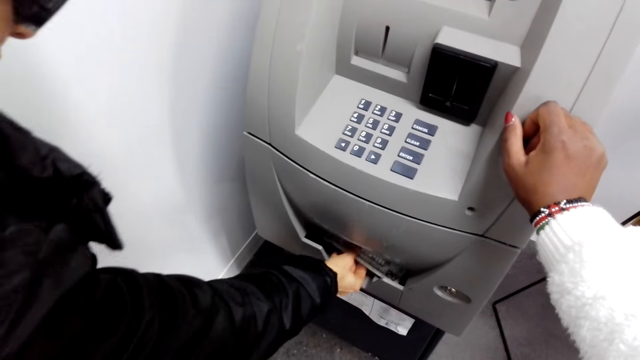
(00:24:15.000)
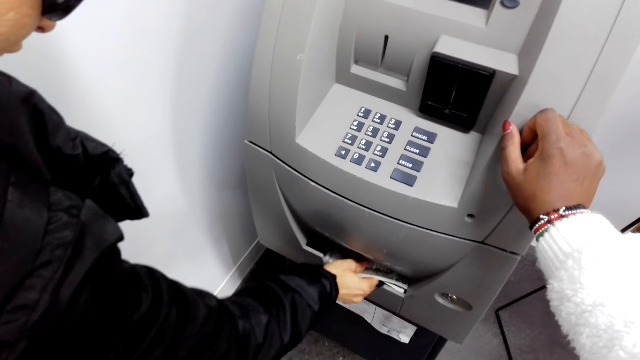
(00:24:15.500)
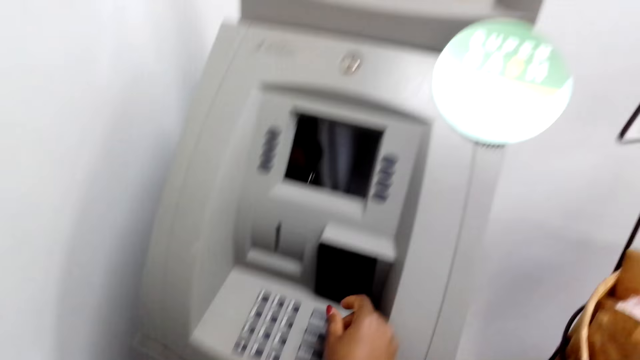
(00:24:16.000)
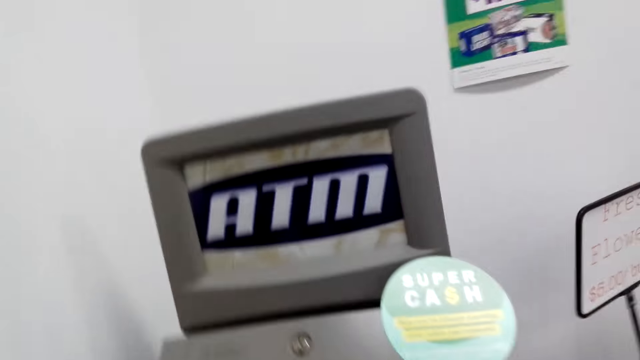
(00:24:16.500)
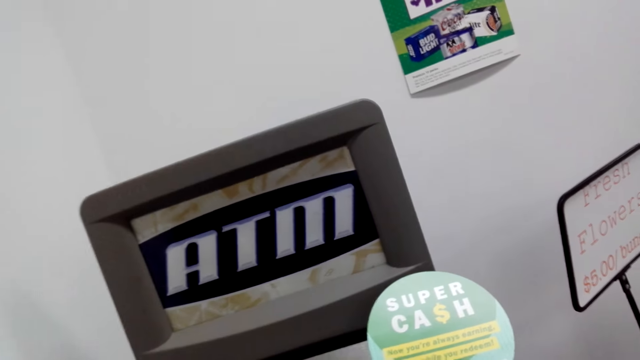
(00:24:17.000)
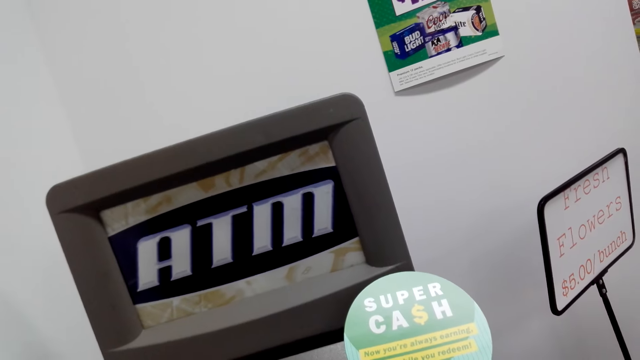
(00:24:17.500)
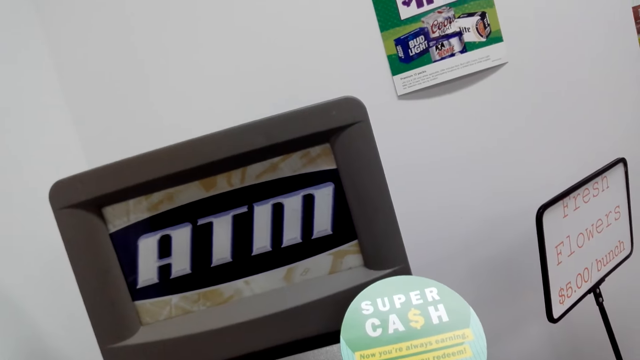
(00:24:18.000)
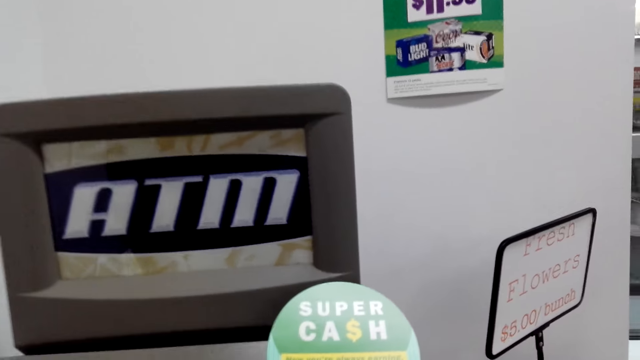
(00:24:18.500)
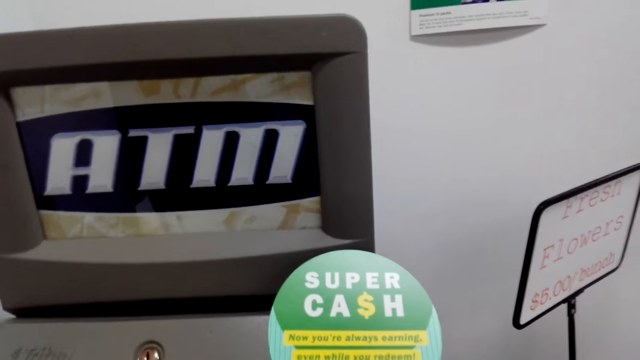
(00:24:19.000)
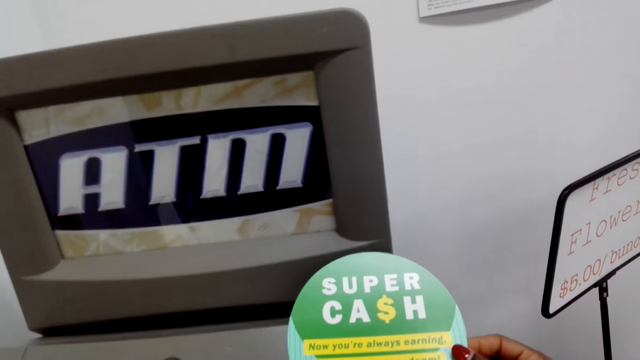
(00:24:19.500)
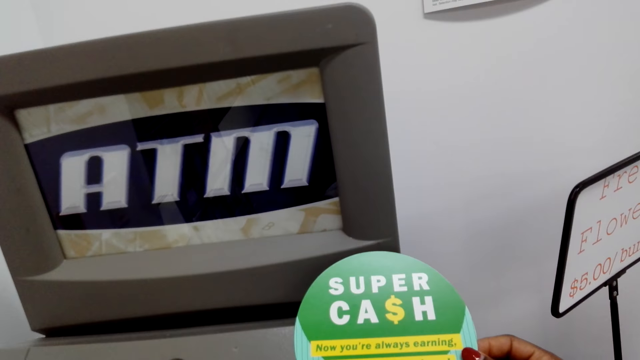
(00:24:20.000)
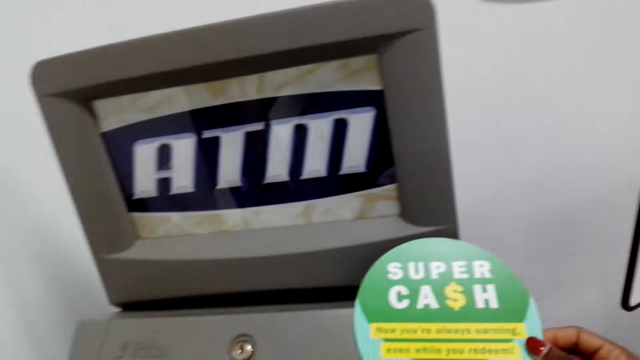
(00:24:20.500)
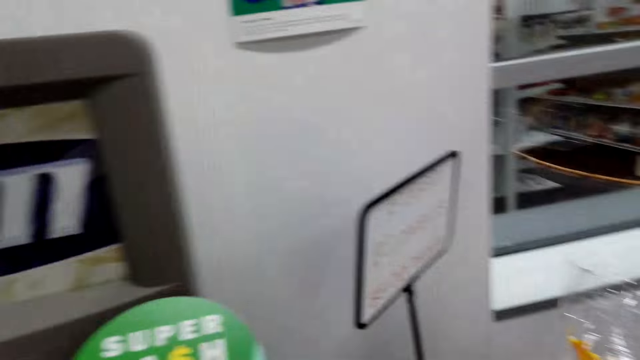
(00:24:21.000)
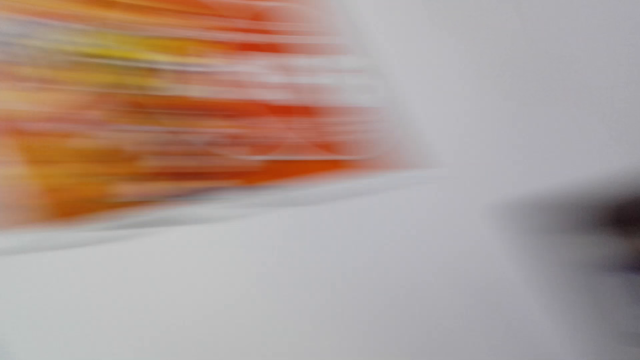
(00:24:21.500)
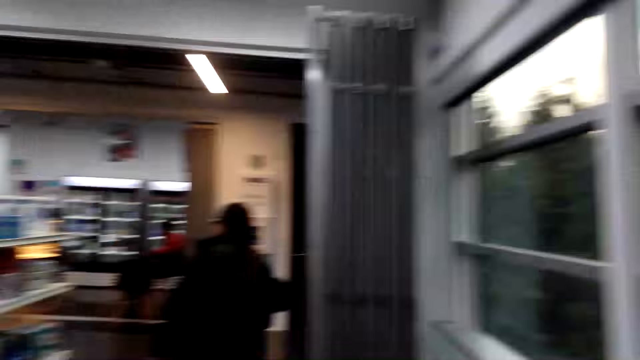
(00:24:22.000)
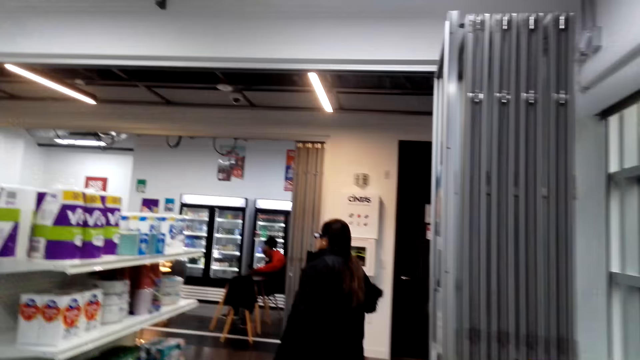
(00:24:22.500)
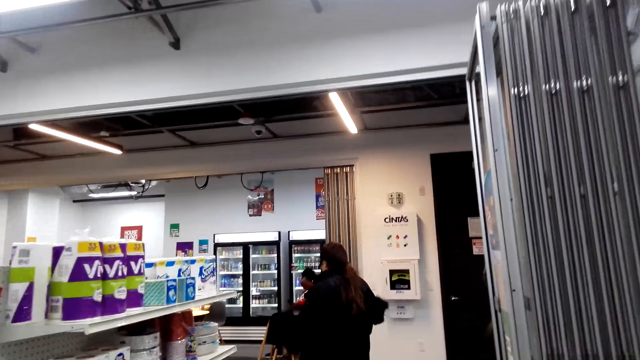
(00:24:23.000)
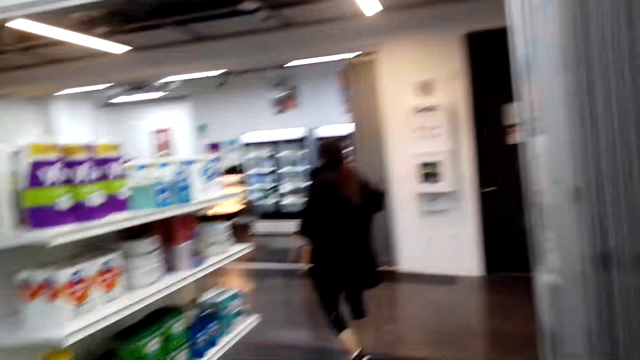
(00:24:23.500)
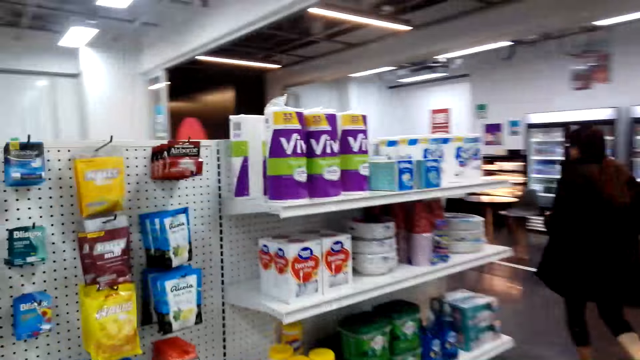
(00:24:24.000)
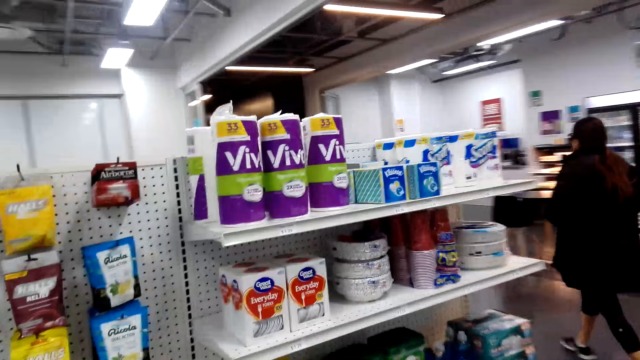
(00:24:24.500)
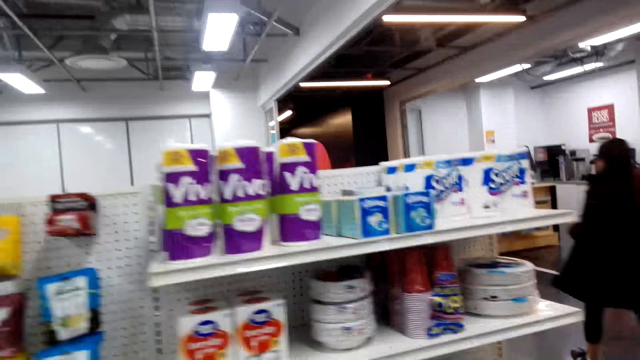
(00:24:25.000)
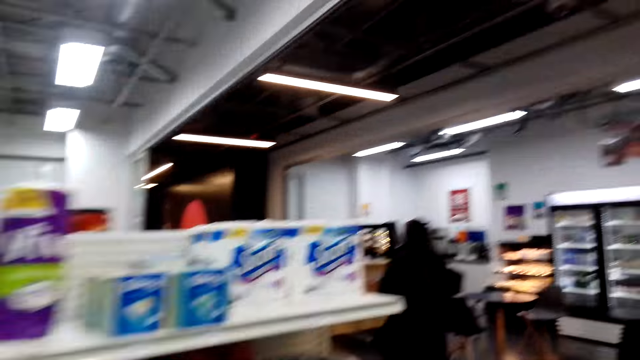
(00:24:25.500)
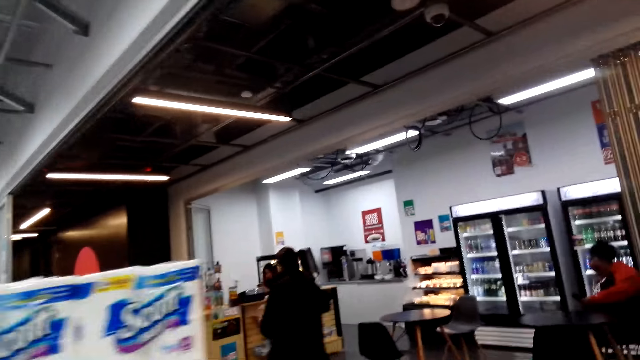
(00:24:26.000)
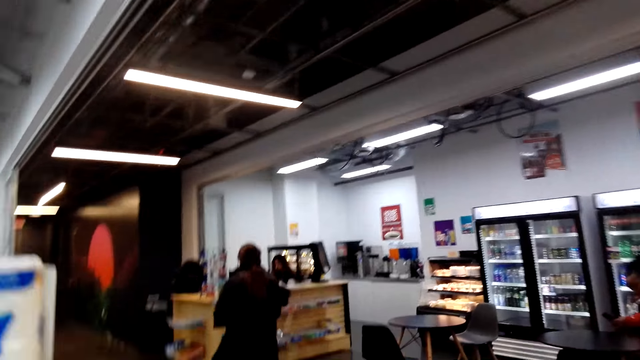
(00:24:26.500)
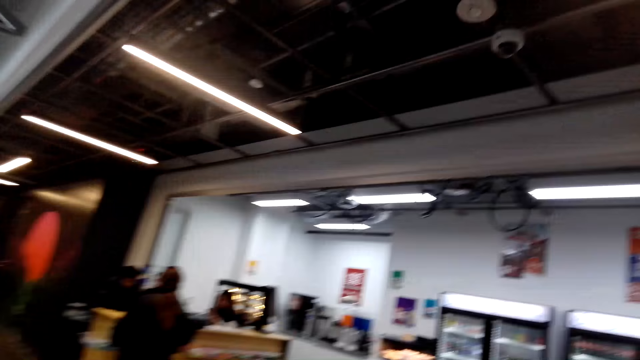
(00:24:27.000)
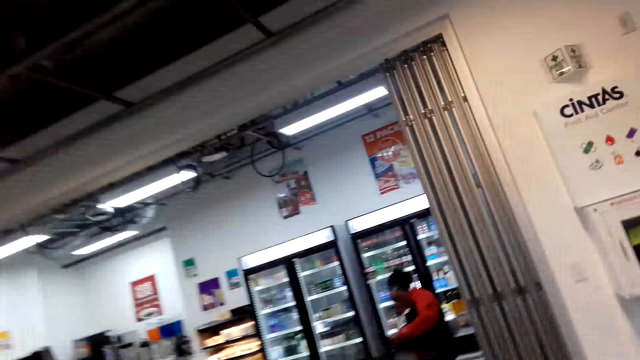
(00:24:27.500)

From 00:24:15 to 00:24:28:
A lady picks up cash from the dispenser. The lady hands the cash to the camera wearer. The lady moves around. The camera wearer moves around. They walk in the store.

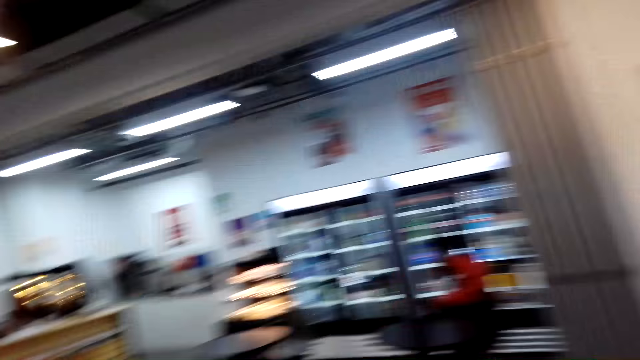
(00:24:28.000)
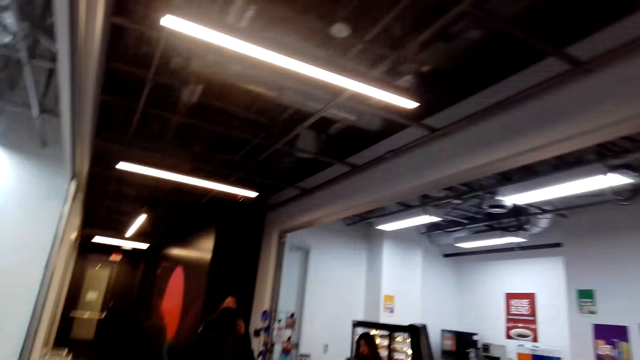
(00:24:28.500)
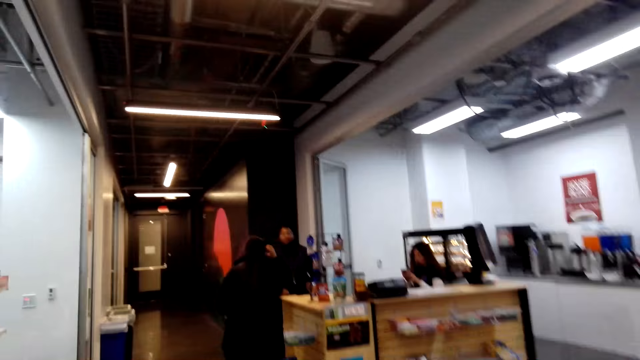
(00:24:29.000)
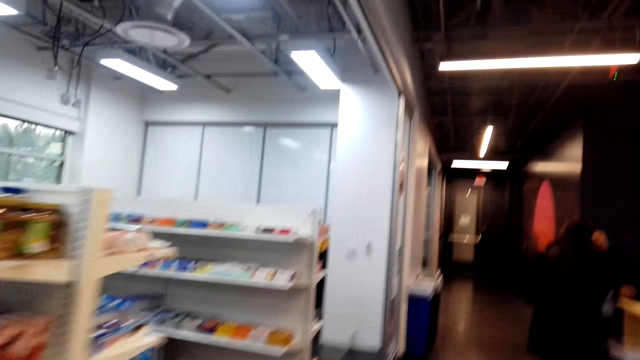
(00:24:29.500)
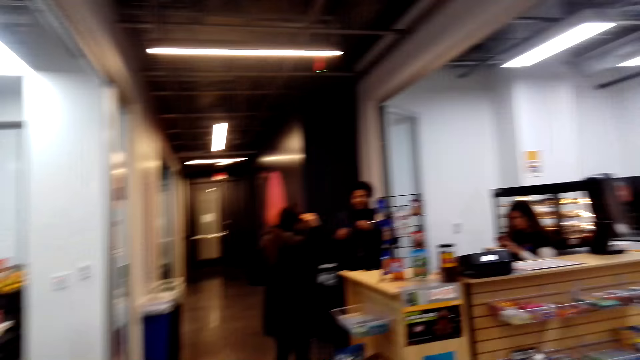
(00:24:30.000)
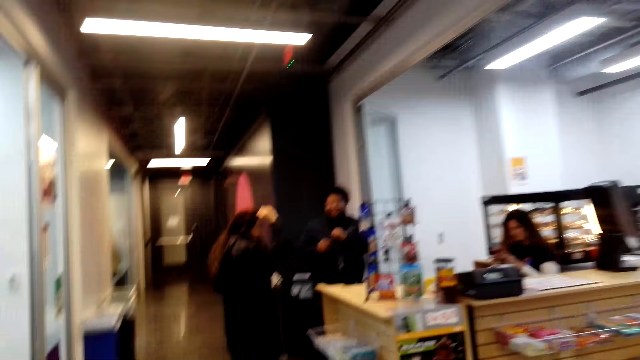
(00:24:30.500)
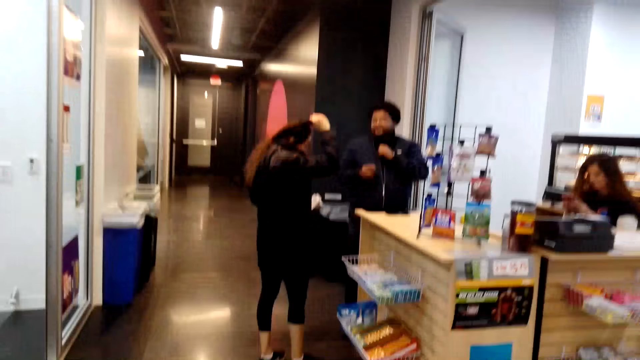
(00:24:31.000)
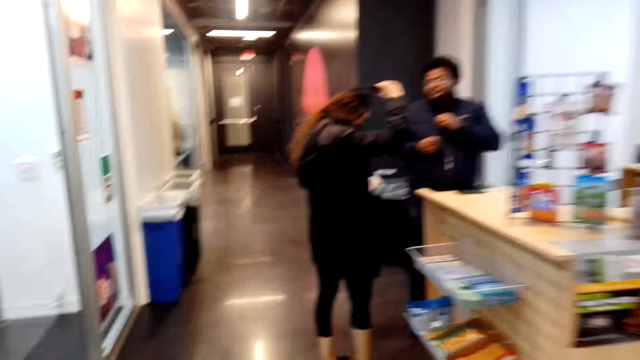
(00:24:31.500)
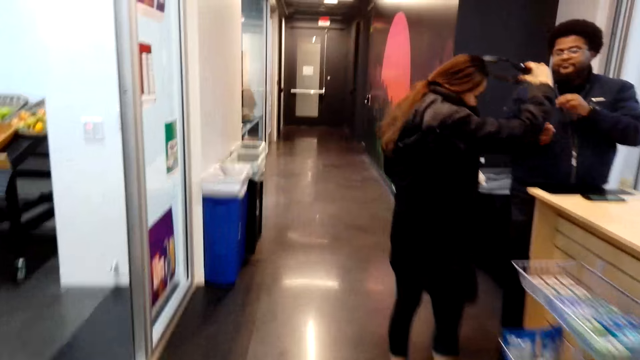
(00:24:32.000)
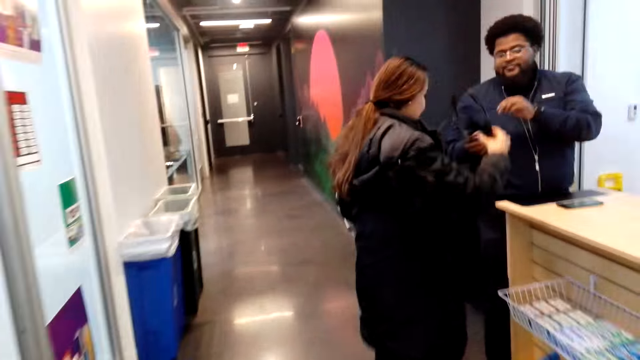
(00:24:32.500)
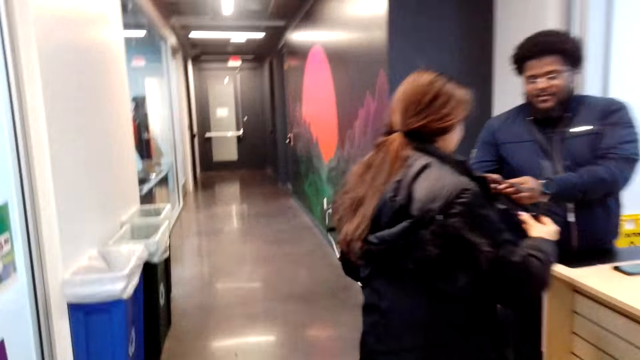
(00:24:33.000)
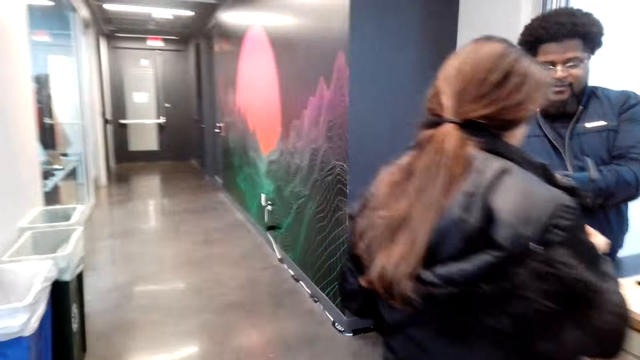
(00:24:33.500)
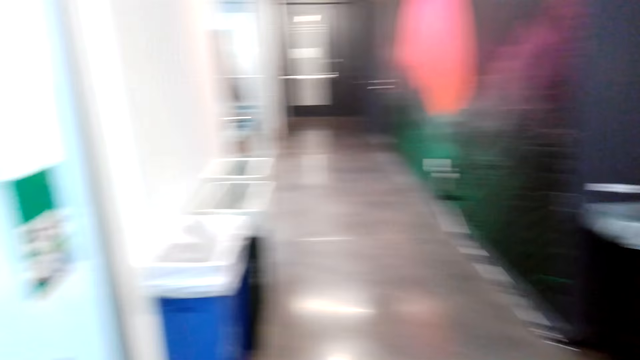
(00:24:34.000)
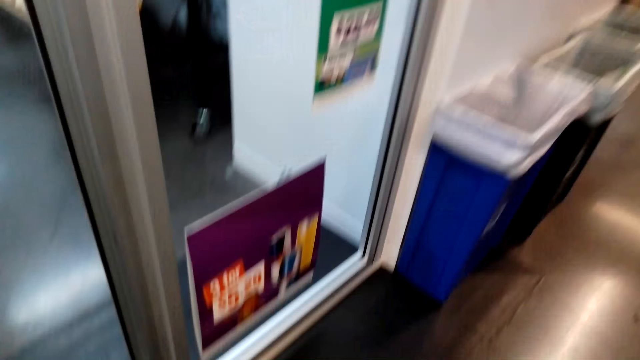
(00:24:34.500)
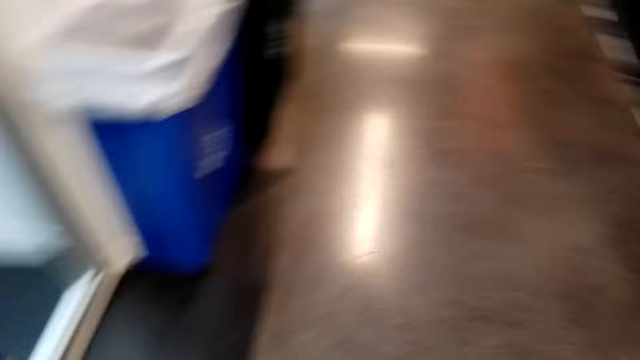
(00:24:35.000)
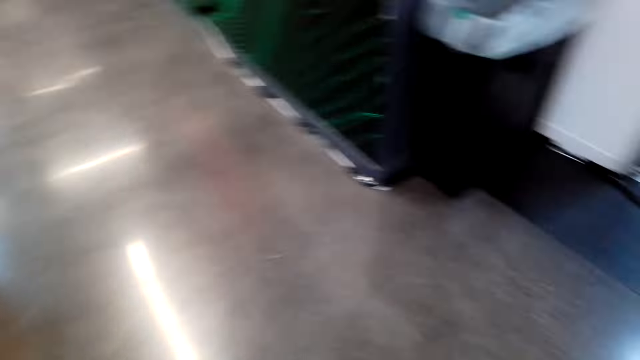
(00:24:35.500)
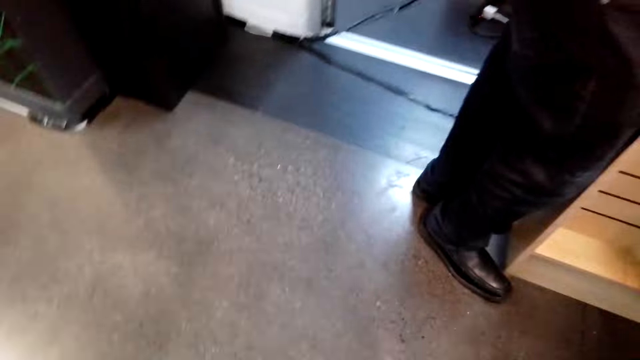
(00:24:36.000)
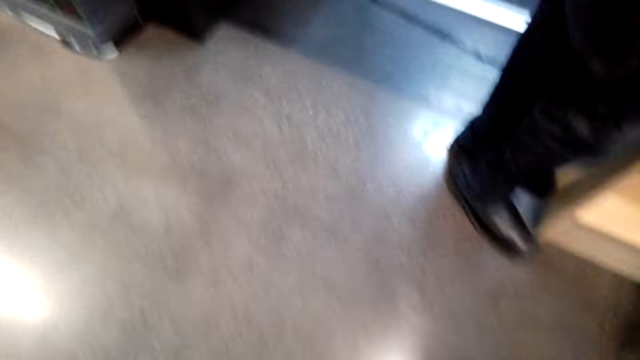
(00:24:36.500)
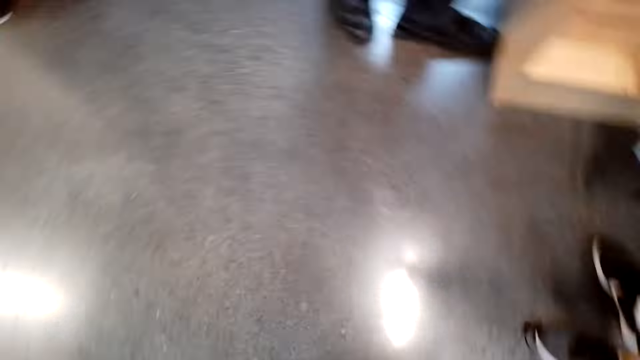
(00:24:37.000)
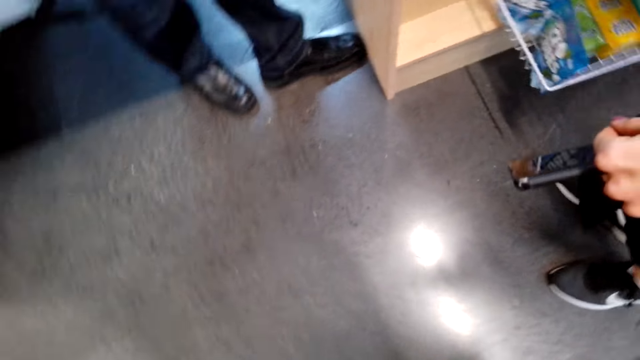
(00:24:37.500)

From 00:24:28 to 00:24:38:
A lady removes glasses. The lady hands the glasses to a man. The camera wearer moves around.
